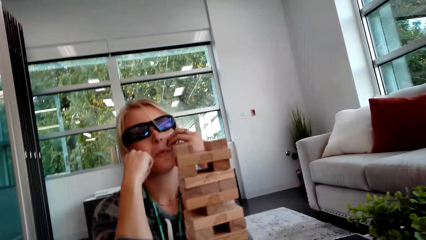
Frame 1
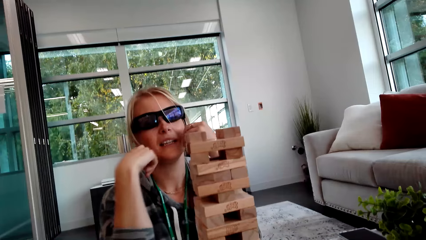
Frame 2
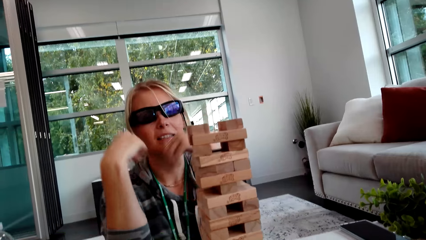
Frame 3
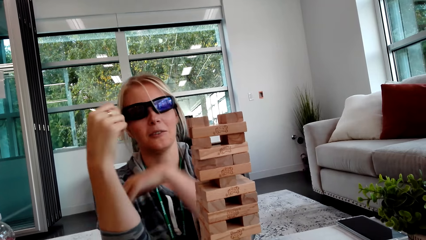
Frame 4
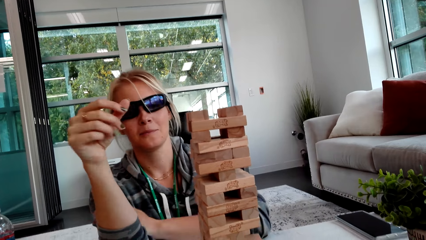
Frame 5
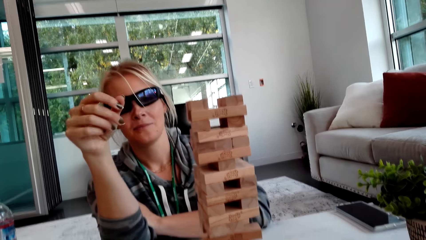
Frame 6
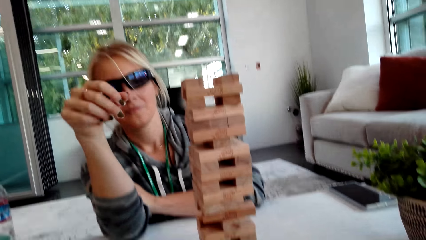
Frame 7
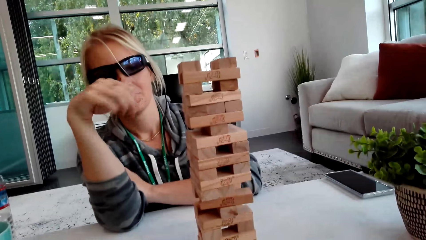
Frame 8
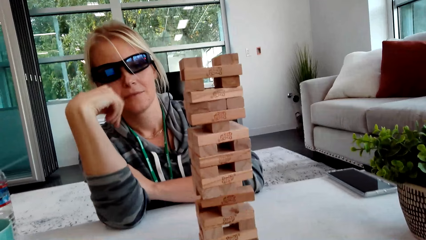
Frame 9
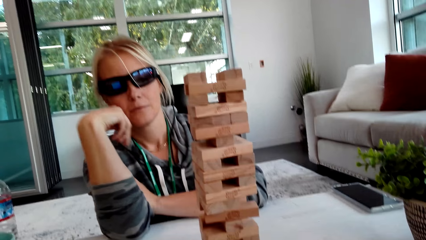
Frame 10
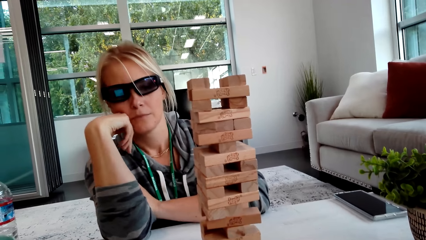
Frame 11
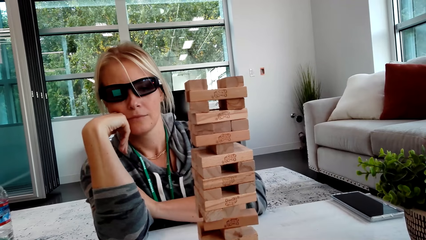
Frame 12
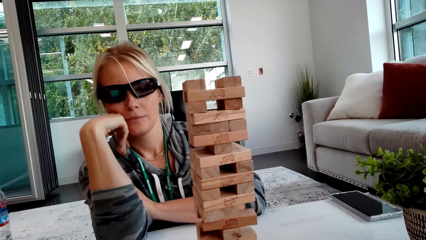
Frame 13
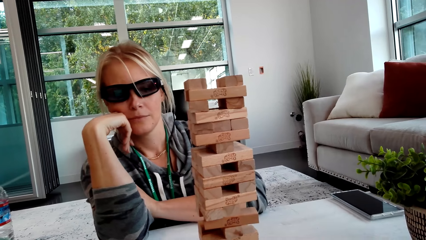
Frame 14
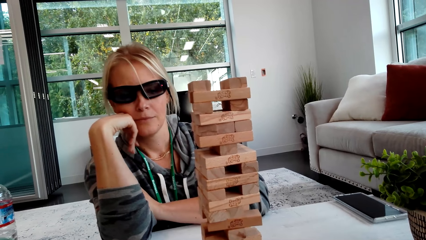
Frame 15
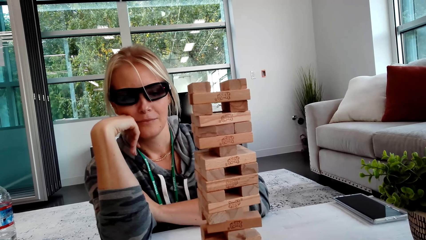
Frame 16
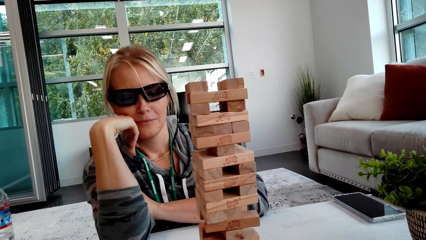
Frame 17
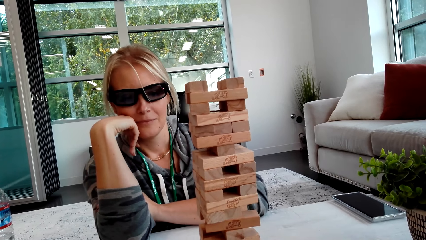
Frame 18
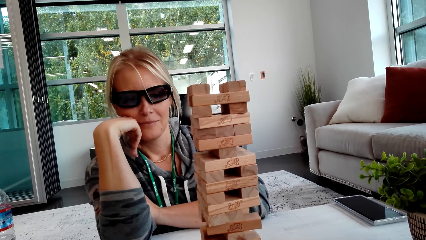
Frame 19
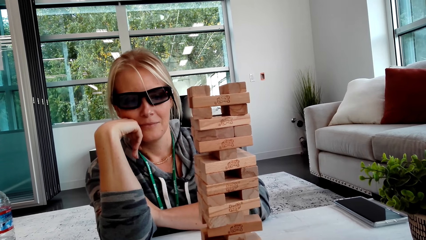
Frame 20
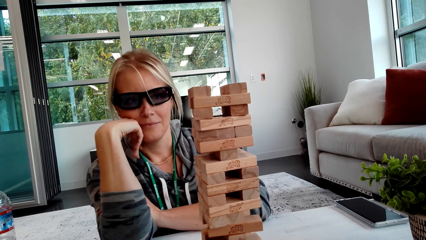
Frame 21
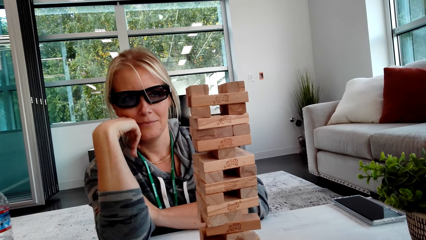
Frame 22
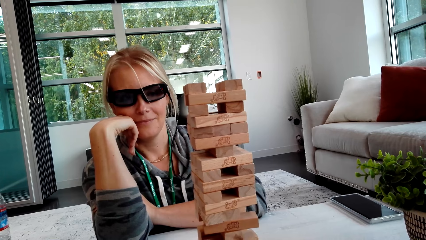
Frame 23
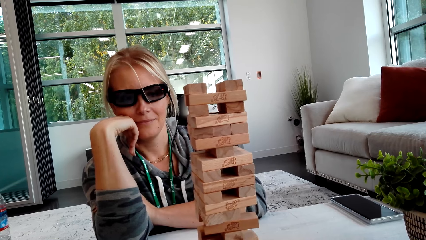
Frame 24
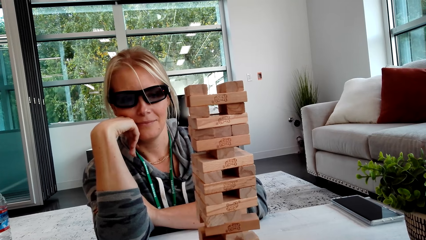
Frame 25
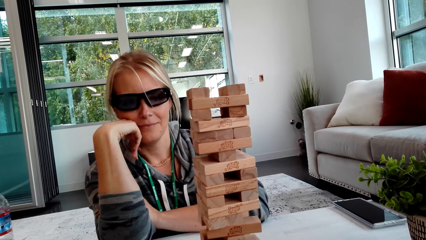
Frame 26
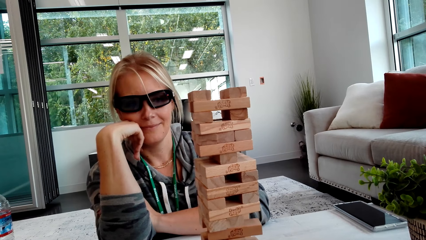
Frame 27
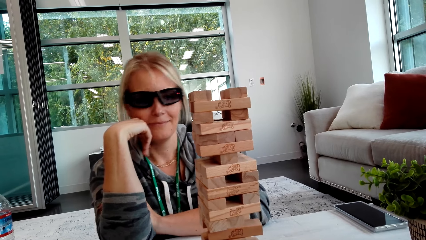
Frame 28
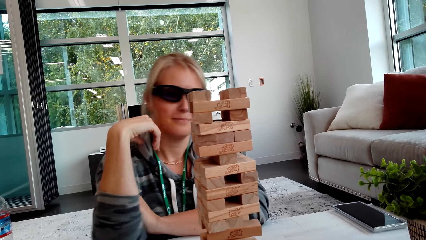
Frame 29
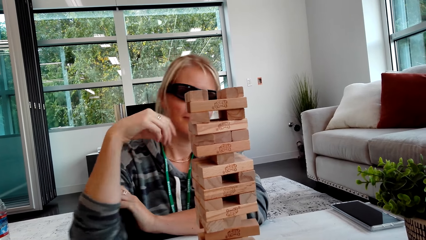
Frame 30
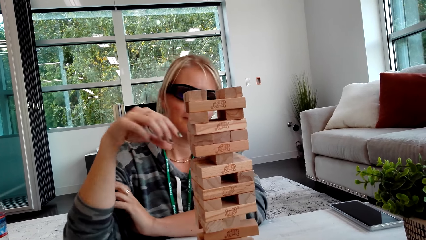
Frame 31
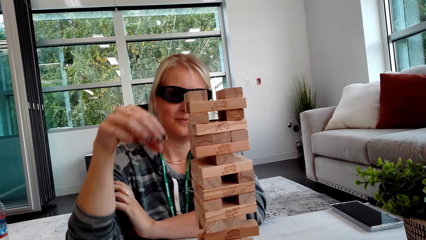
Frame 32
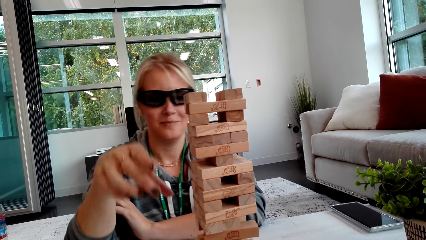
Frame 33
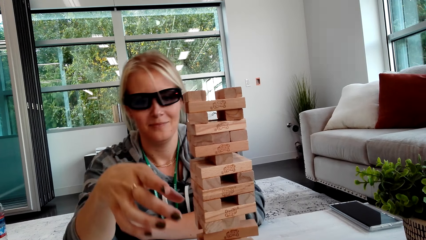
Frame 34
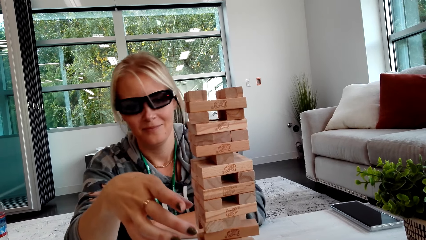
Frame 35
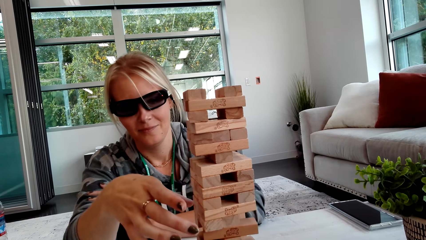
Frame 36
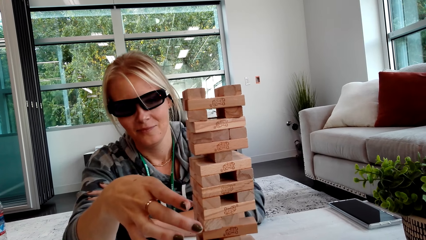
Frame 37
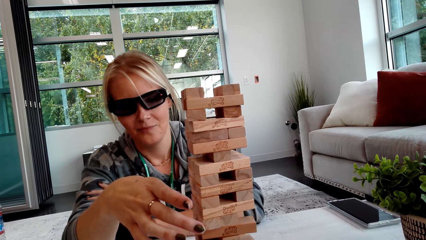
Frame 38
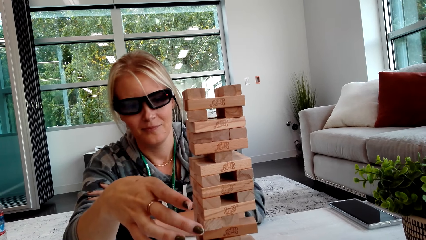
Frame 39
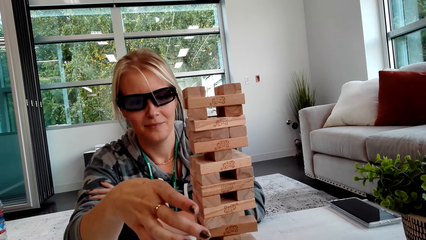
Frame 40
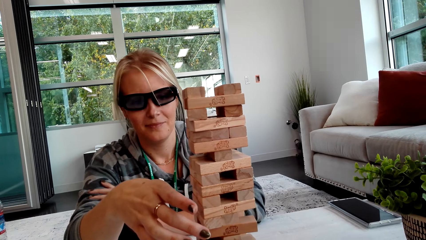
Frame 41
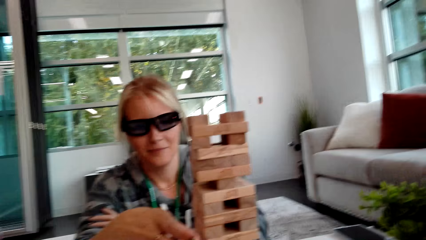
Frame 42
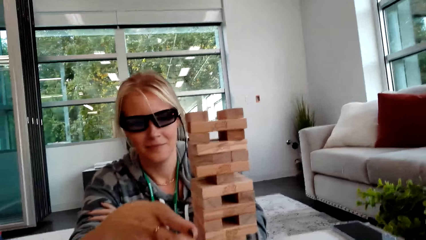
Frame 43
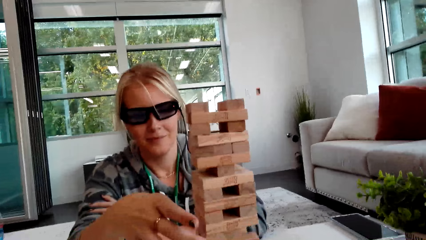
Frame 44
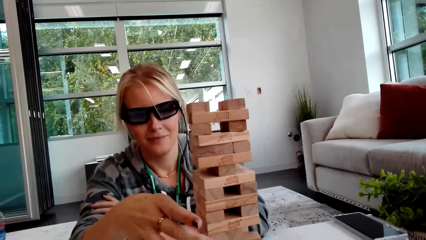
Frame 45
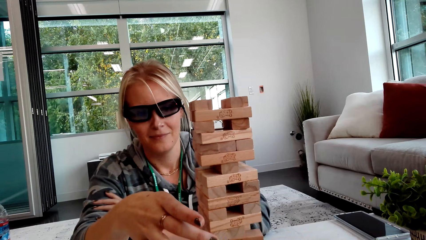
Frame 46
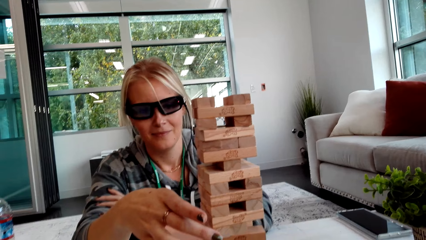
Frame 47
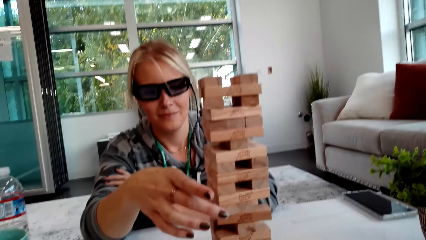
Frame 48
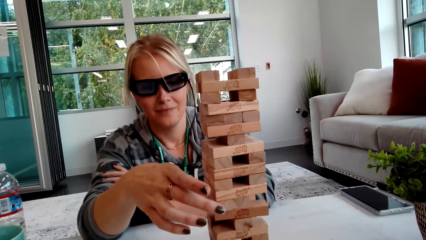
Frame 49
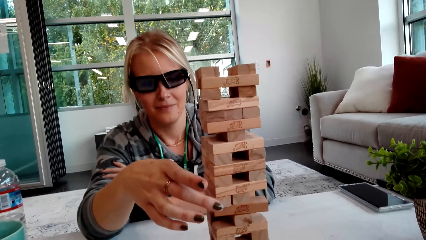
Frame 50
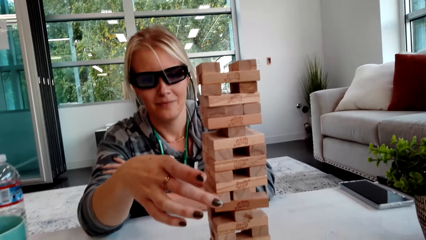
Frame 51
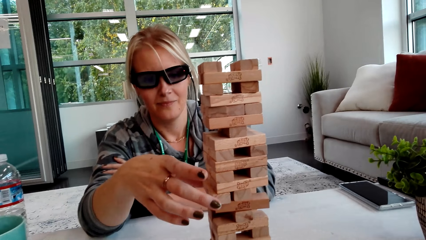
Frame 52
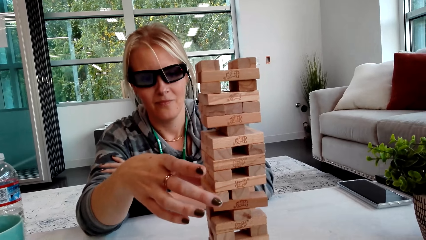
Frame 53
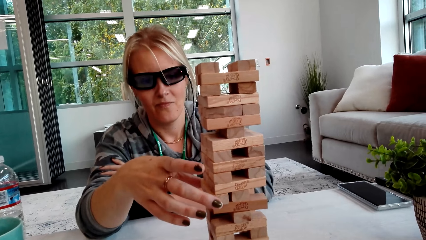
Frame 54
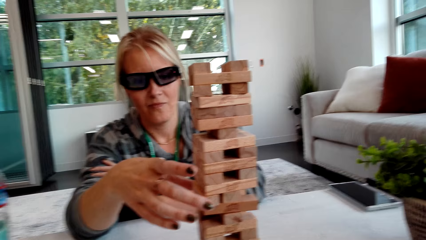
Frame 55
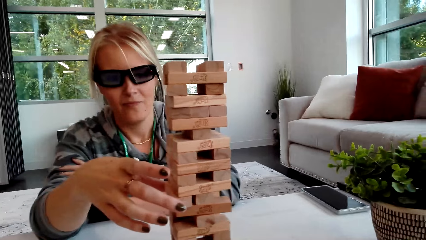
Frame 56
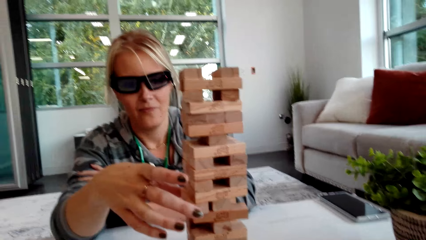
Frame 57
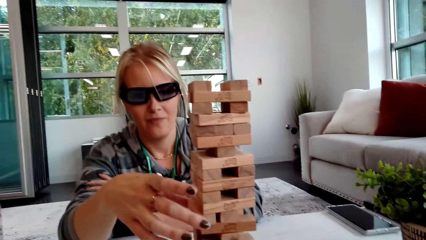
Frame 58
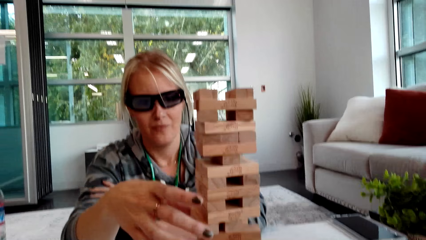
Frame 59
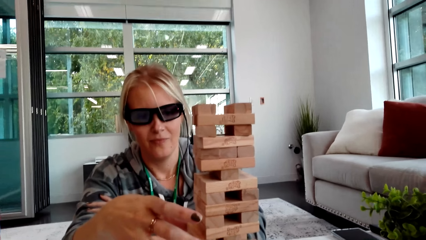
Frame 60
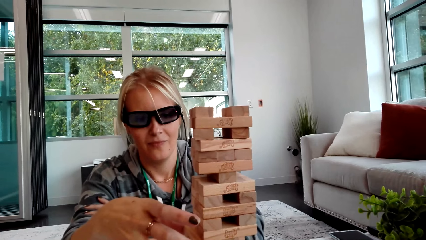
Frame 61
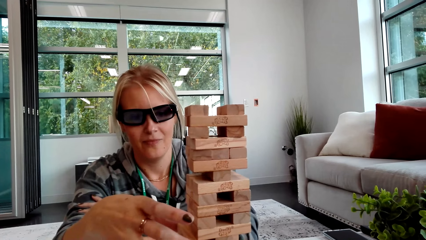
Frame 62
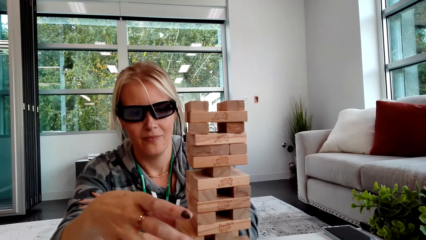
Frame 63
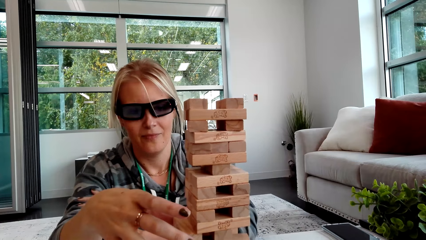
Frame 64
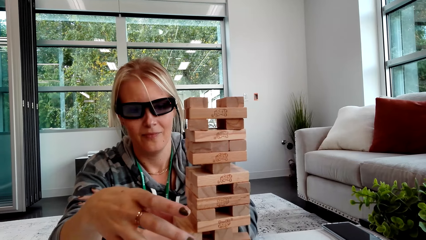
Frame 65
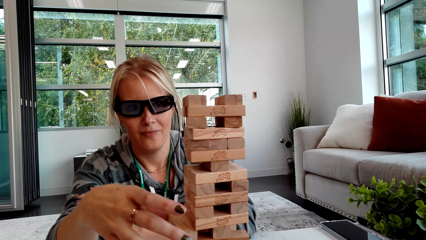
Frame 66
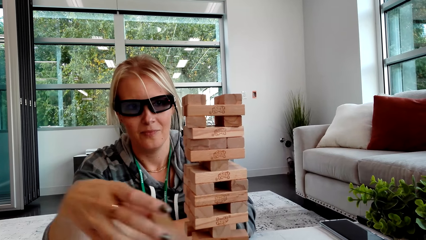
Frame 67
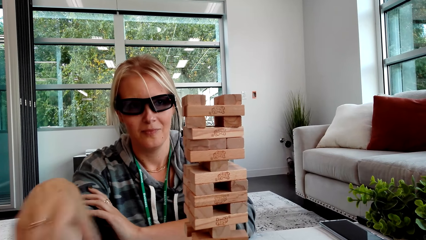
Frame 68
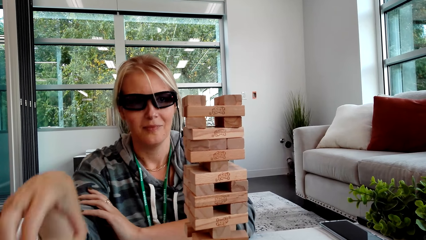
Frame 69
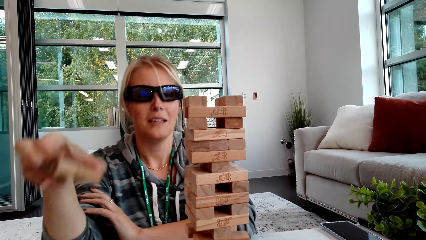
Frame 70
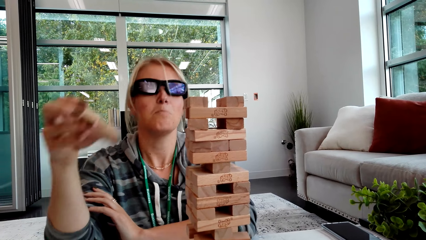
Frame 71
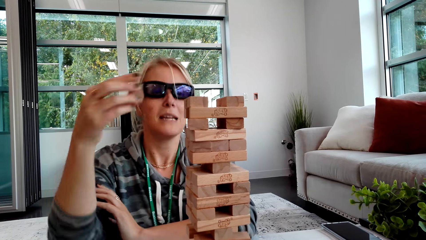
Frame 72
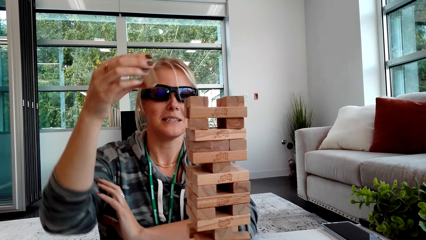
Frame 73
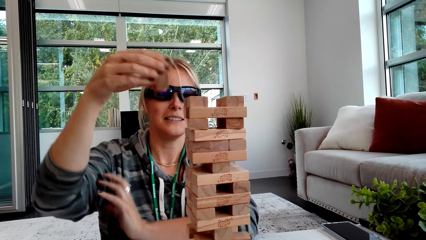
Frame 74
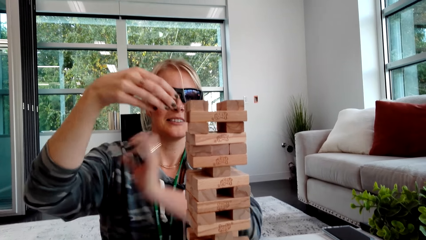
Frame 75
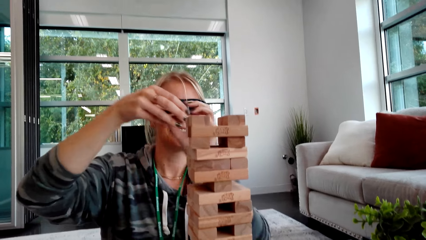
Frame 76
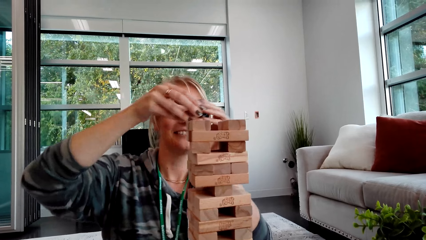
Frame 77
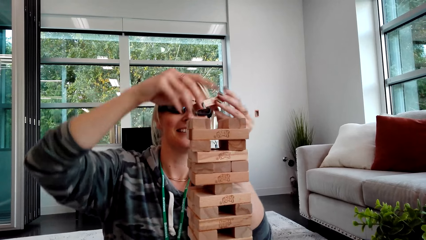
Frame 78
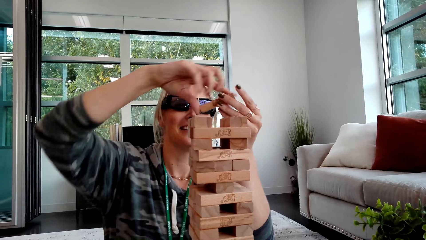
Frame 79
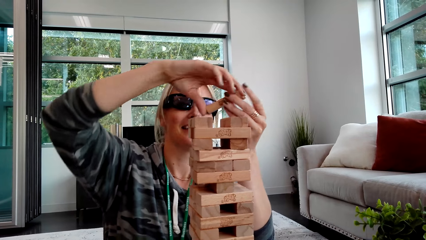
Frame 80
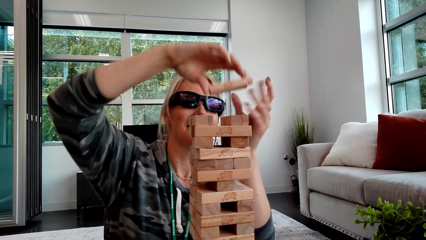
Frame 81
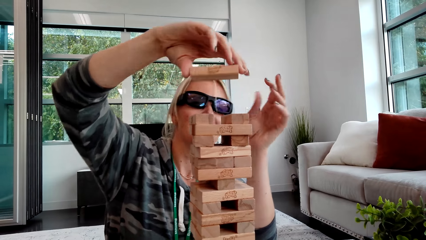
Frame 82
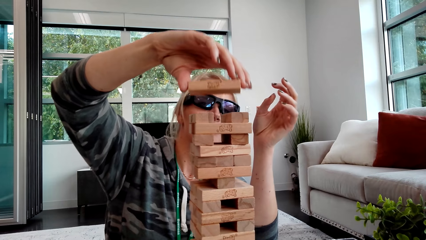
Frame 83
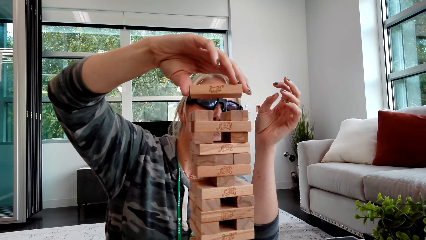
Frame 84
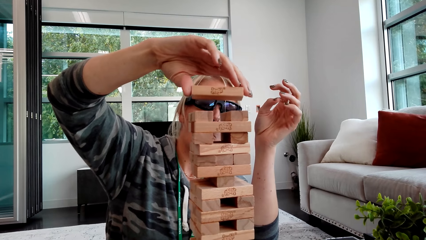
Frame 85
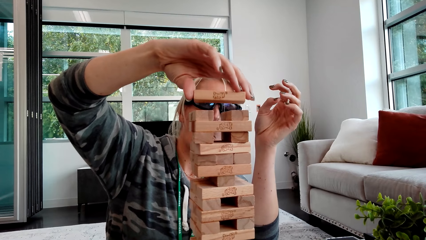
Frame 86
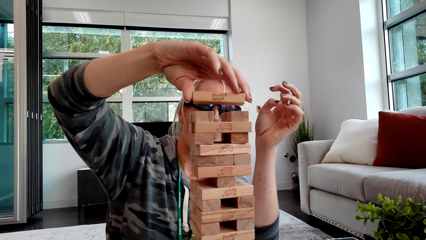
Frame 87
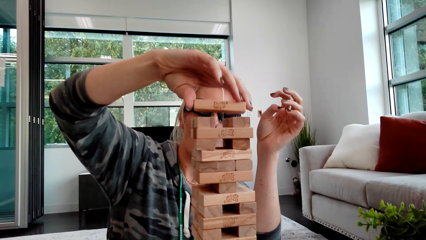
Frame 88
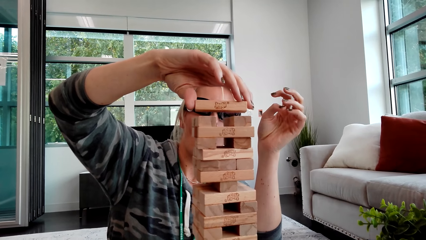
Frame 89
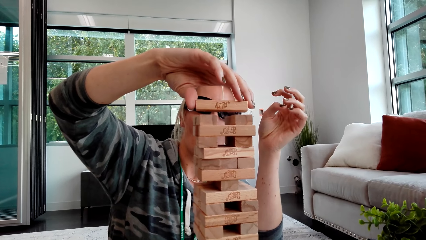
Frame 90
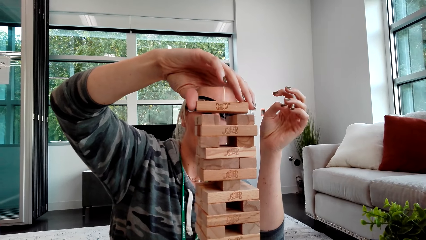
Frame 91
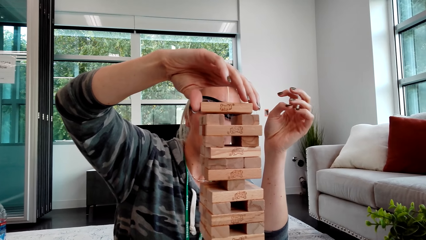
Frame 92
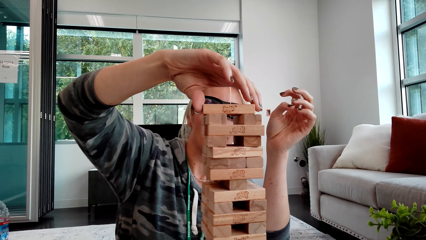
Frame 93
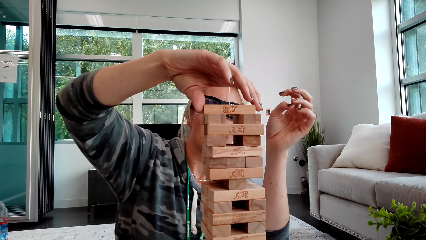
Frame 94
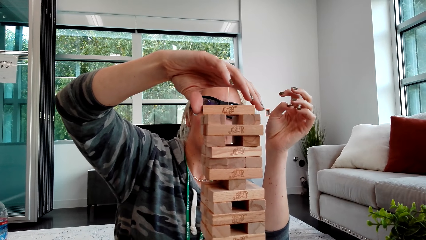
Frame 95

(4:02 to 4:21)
A woman scratches the face and moves the hand. The camera wearer looks around. The woman picks up the wood. The woman holds the blocks. The woman drops the wood. The woman places a block on other blocks.
